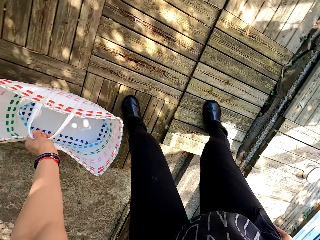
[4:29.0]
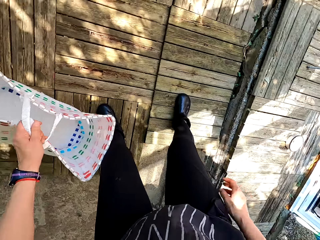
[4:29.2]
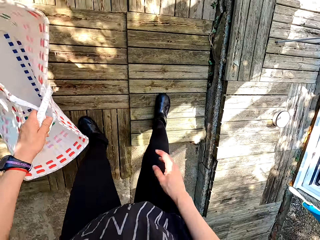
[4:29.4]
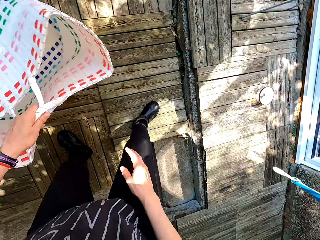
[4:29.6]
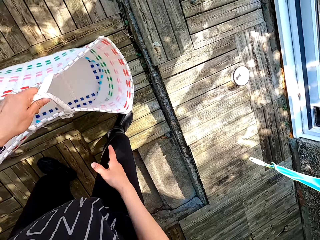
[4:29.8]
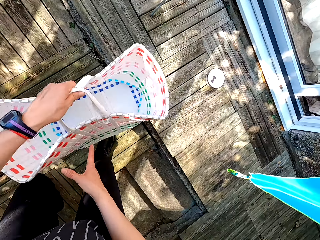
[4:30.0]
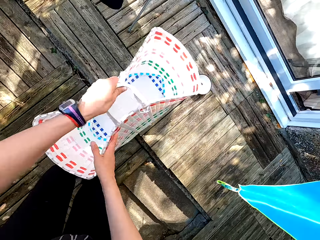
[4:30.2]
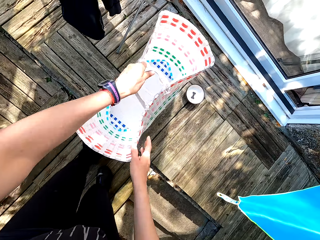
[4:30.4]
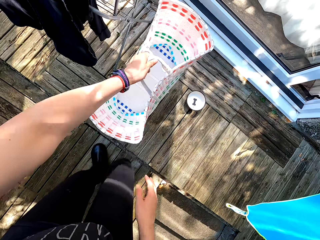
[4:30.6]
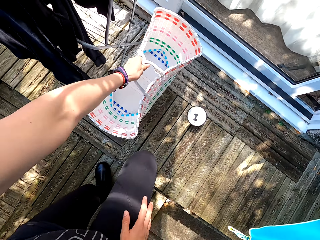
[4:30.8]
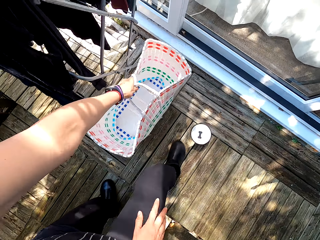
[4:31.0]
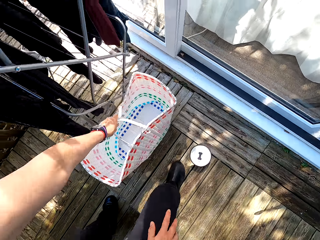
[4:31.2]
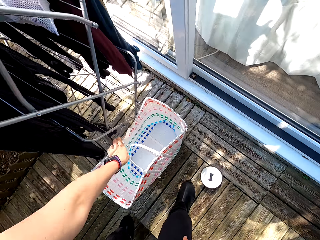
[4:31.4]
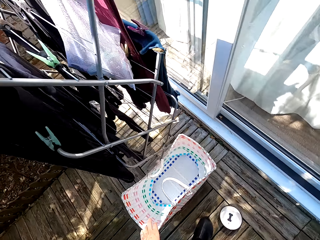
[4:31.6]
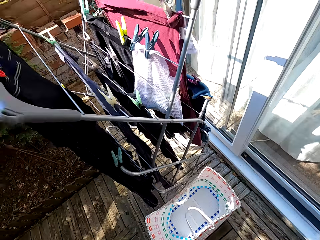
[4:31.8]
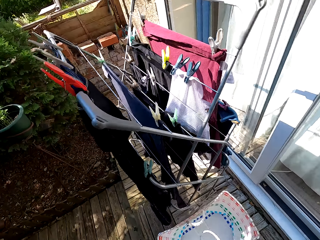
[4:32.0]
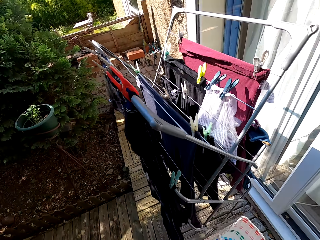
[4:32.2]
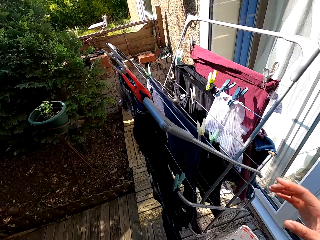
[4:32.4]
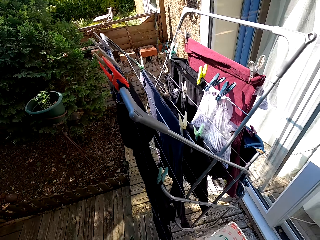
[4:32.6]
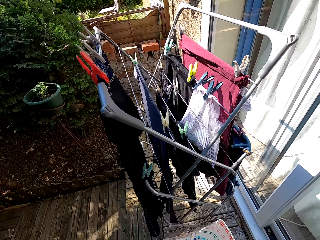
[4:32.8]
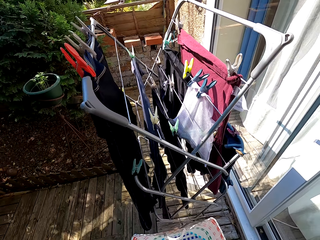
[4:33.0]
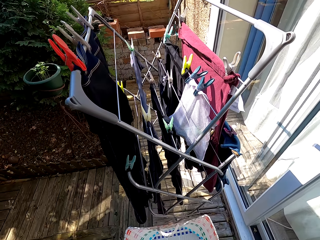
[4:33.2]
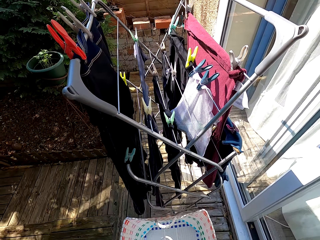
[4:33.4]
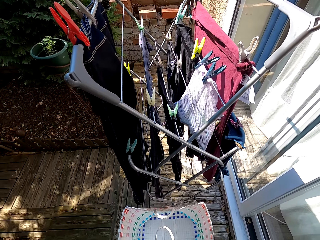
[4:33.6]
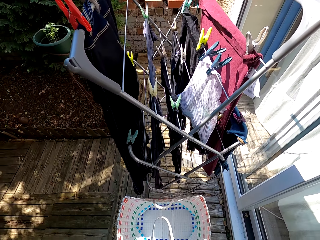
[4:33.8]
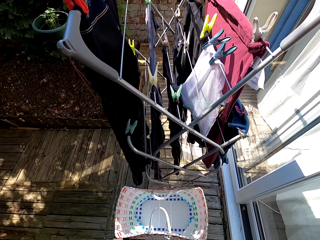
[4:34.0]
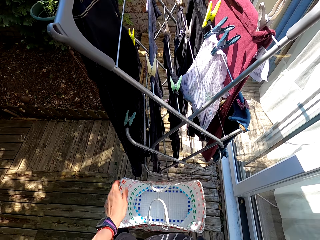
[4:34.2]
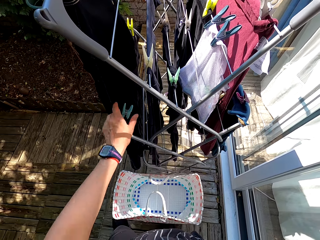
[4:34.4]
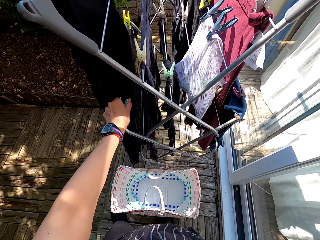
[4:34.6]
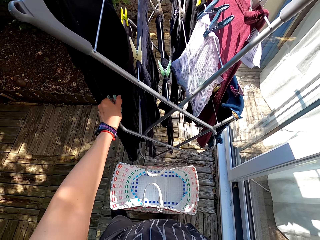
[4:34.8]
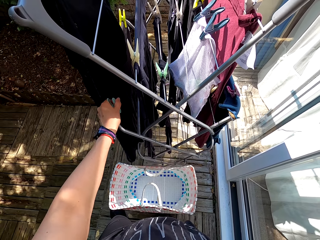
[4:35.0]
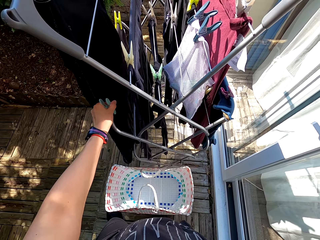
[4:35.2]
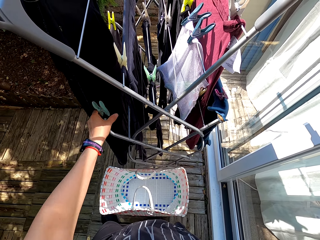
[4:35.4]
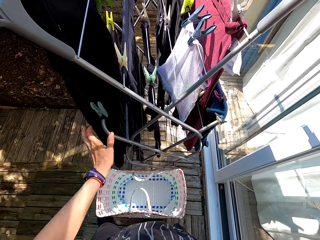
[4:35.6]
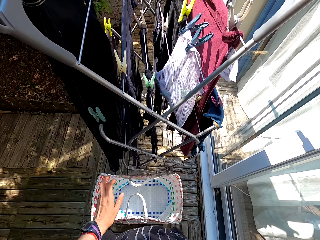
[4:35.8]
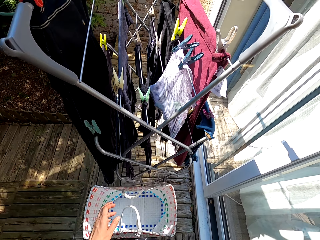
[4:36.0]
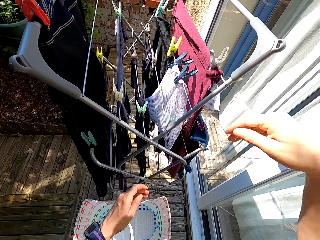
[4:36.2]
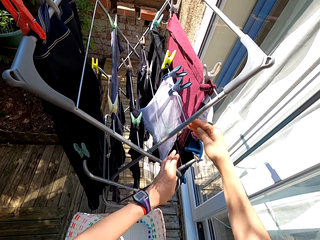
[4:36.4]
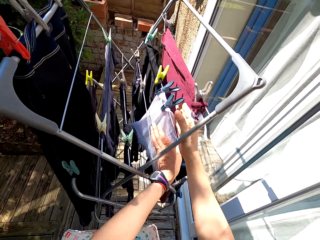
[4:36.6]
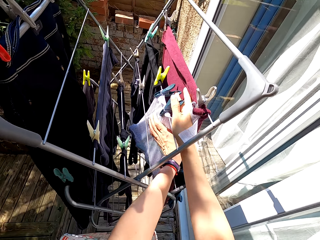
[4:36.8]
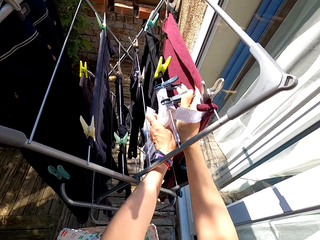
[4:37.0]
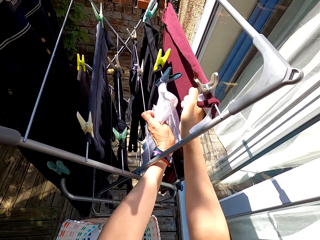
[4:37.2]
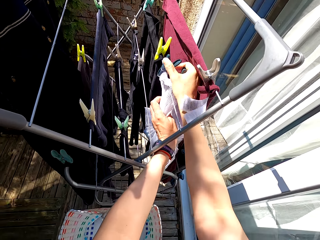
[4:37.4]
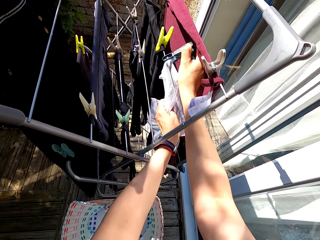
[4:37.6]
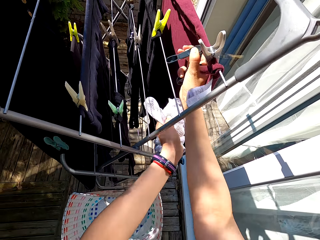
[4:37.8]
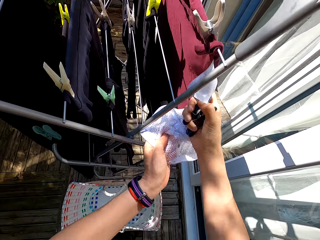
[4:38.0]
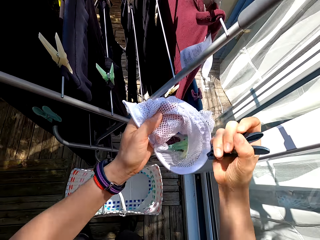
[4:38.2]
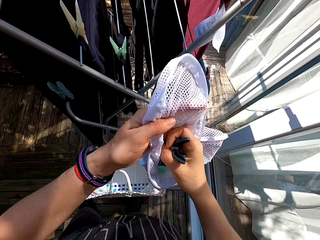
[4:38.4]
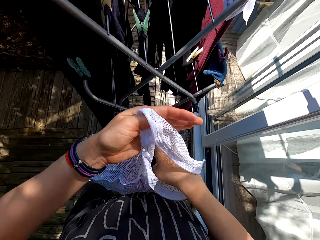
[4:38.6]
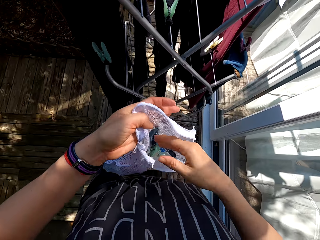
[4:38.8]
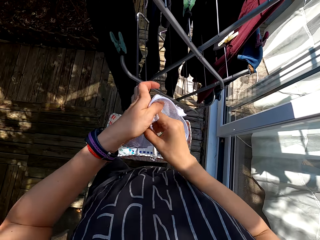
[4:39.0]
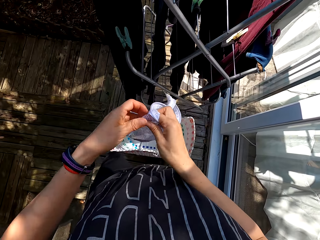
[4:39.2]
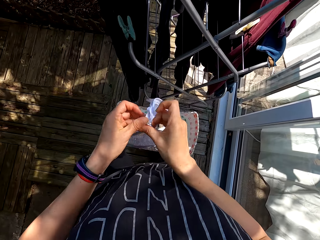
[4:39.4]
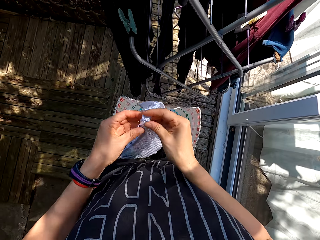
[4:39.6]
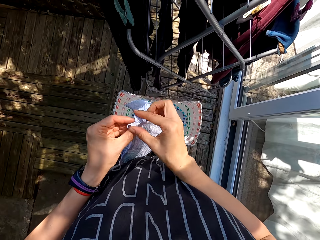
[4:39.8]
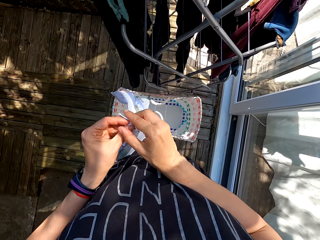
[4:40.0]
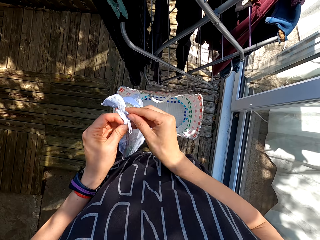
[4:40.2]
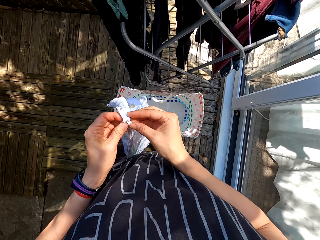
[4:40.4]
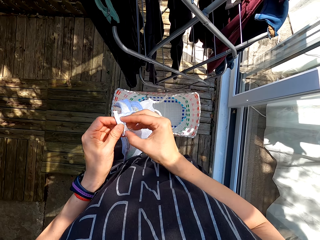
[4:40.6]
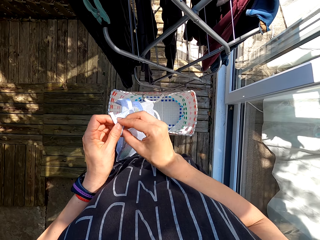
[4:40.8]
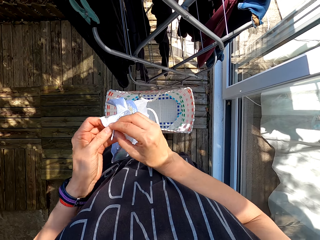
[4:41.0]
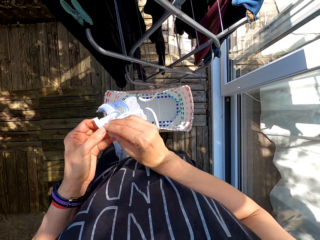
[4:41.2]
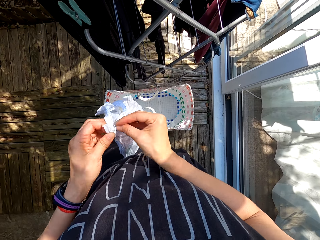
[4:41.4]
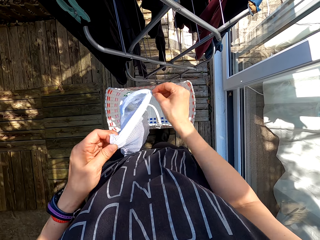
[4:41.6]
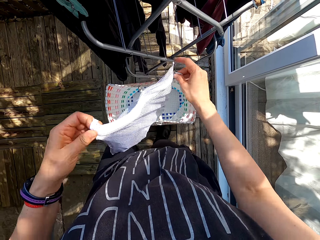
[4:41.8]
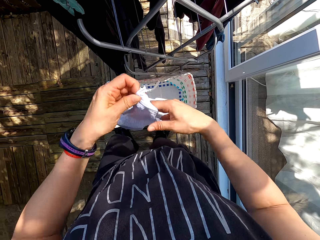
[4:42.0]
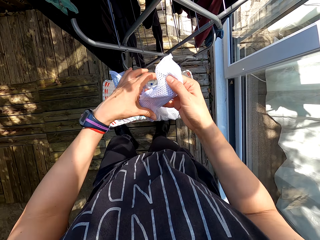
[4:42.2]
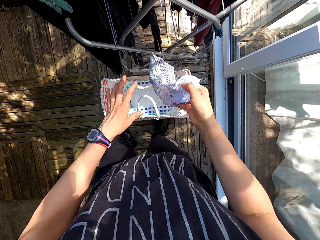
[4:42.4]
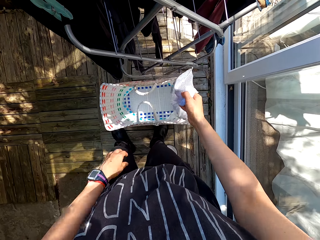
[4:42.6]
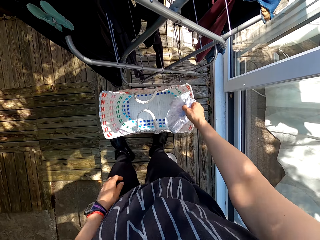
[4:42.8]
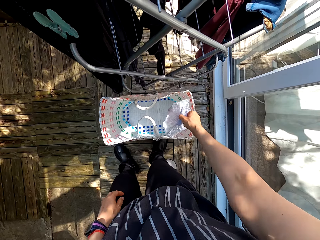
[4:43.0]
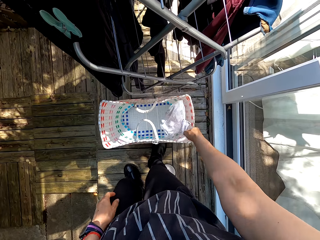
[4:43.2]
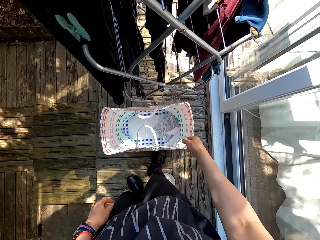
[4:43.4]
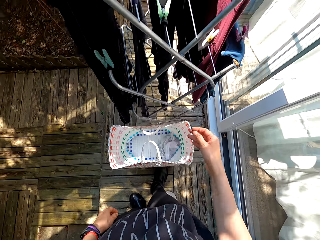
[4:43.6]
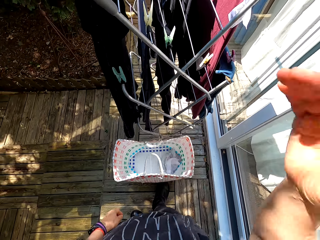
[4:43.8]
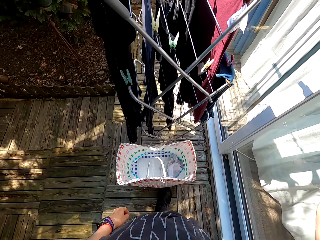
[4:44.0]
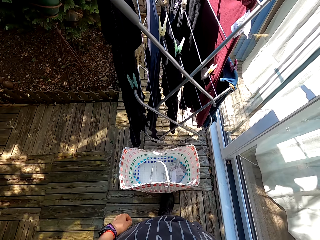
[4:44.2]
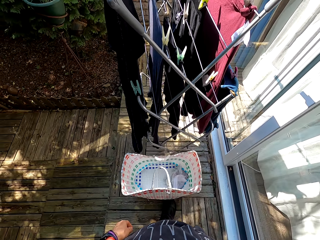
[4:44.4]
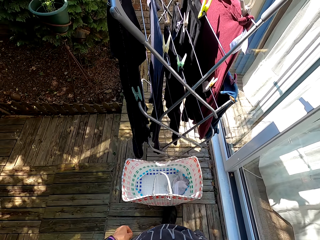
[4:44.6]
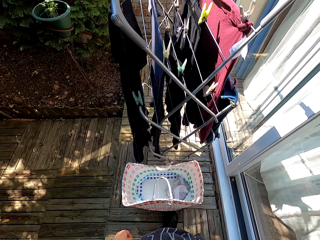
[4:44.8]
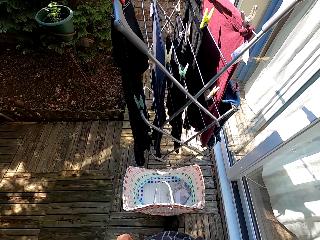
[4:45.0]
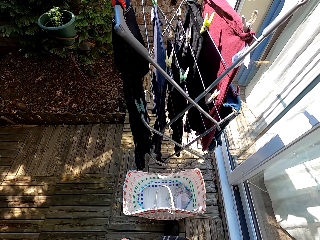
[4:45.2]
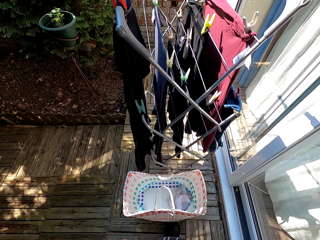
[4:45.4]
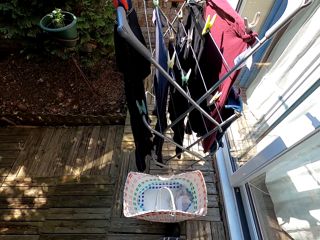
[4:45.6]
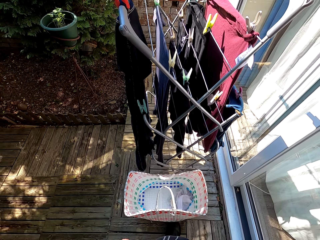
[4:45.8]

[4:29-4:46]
The camera wearer picks the basket. They look around. They put the basket down. They return the basket. They look at the portable cloth line. They examine the peg. They touch the peg. They remove the peg. They remove the peg again. They unhang the peg bag. They hold the bag of pegs. They put the pegs in the bag. They close the bag of pegs. They put the bag of pegs in the basket. They lift the hand up.
